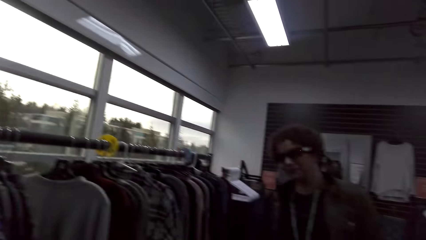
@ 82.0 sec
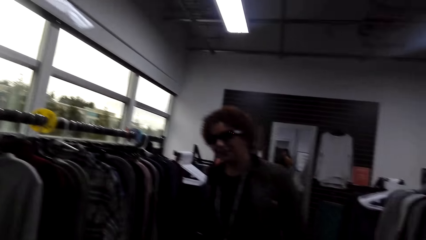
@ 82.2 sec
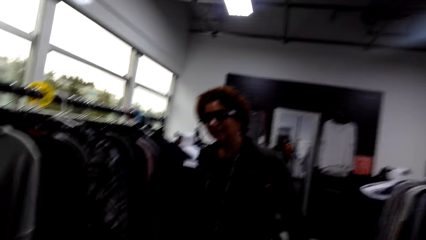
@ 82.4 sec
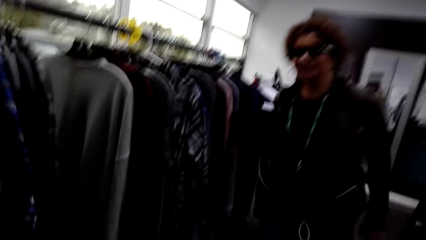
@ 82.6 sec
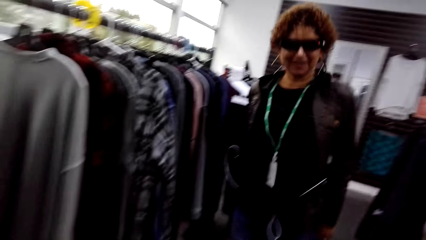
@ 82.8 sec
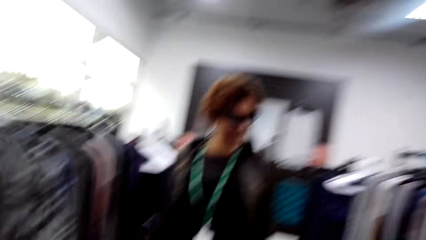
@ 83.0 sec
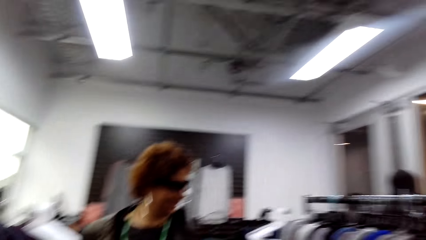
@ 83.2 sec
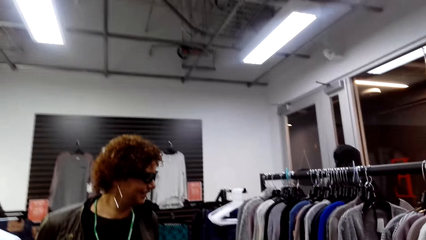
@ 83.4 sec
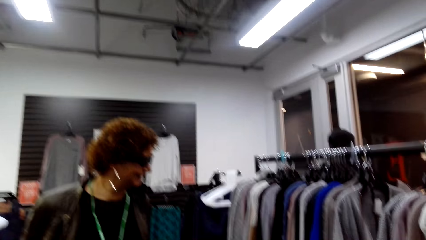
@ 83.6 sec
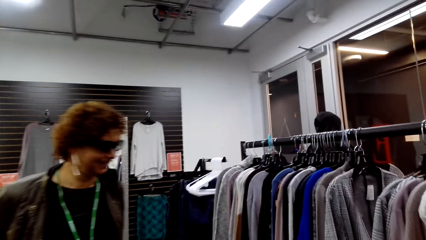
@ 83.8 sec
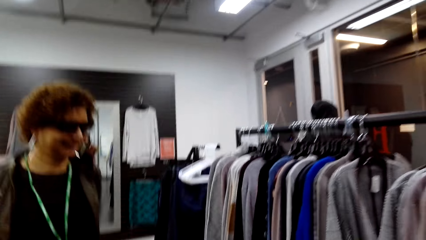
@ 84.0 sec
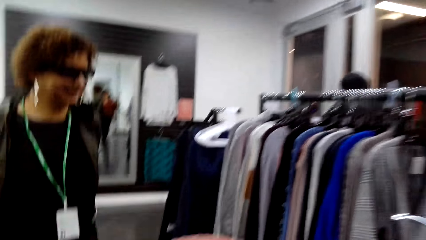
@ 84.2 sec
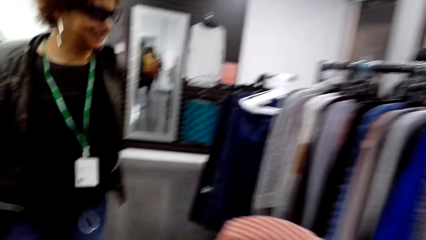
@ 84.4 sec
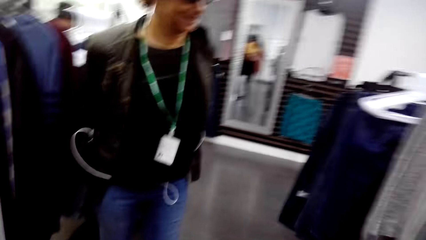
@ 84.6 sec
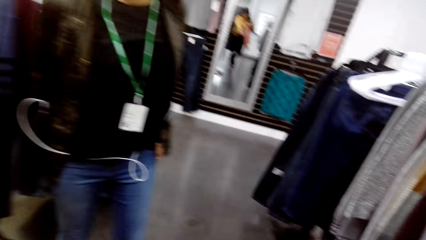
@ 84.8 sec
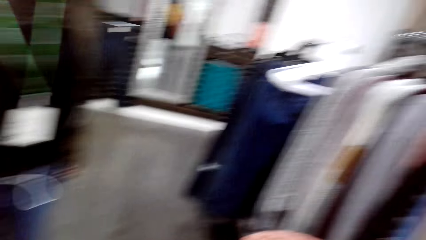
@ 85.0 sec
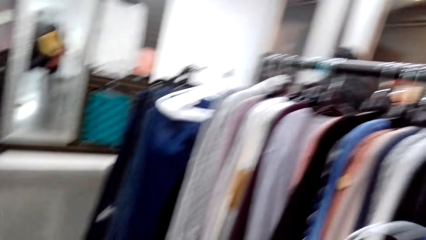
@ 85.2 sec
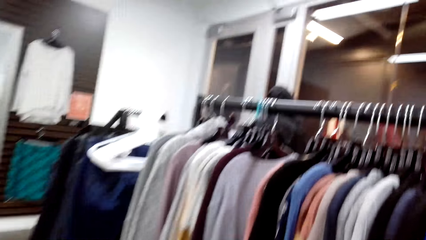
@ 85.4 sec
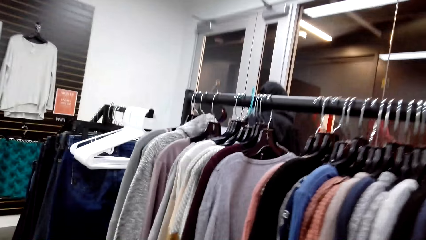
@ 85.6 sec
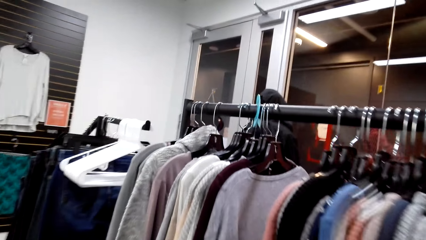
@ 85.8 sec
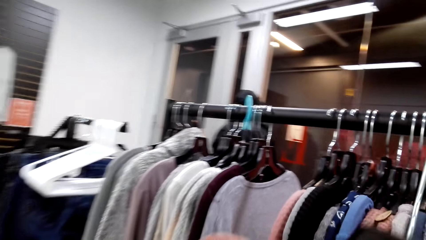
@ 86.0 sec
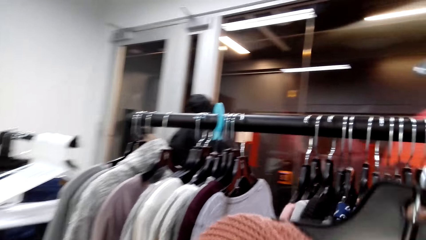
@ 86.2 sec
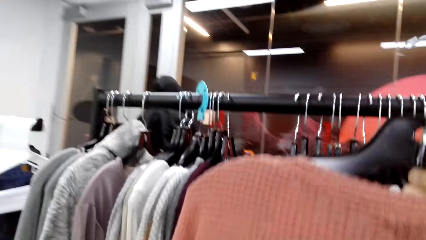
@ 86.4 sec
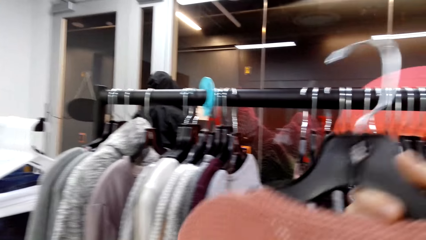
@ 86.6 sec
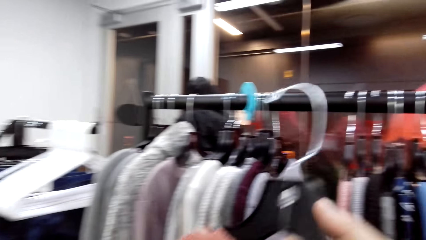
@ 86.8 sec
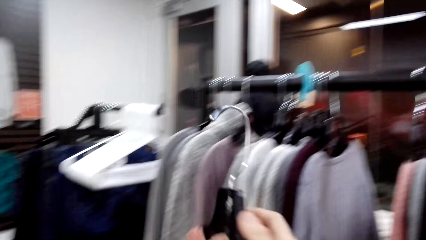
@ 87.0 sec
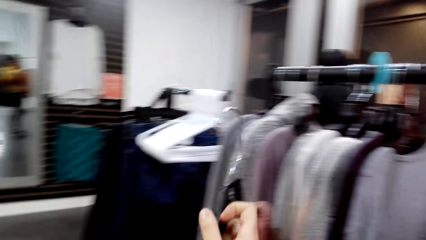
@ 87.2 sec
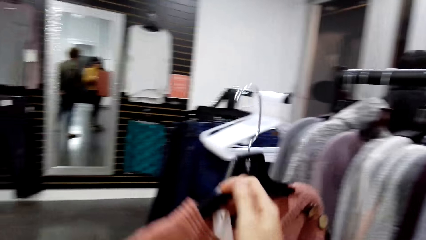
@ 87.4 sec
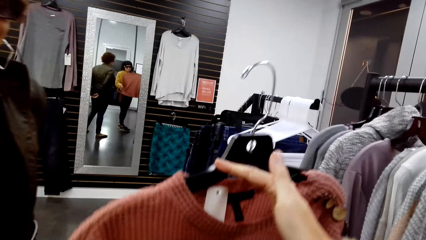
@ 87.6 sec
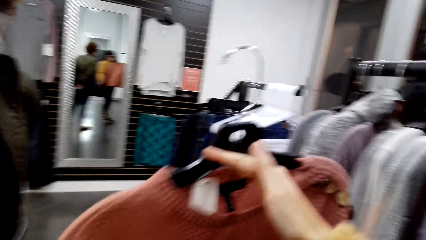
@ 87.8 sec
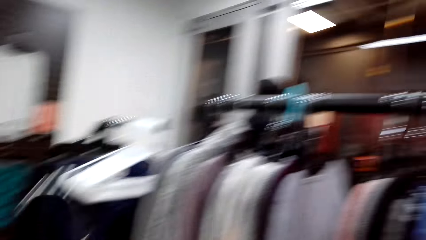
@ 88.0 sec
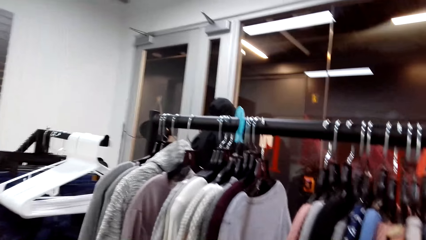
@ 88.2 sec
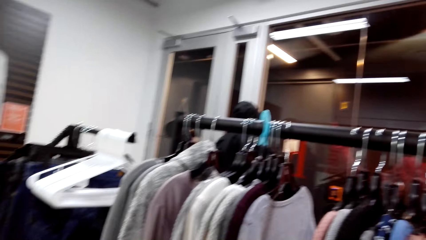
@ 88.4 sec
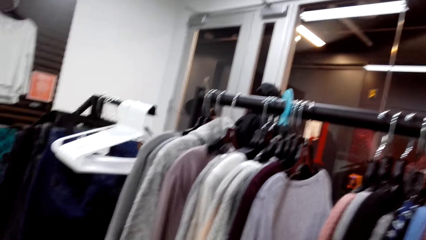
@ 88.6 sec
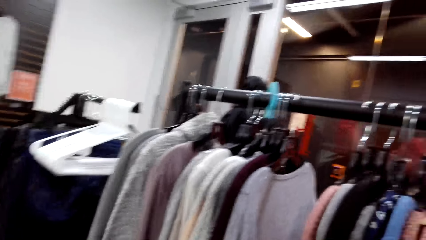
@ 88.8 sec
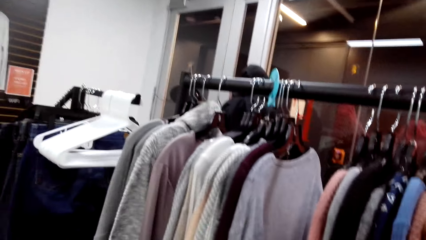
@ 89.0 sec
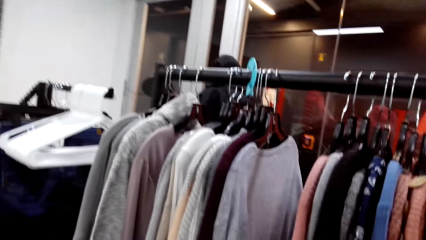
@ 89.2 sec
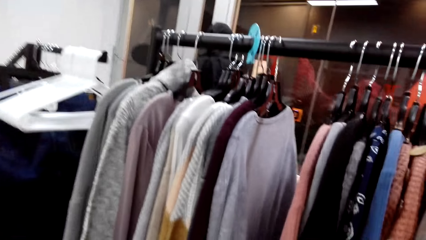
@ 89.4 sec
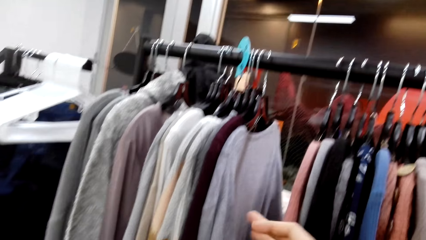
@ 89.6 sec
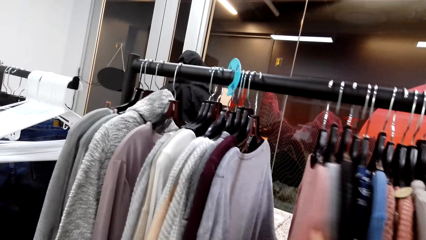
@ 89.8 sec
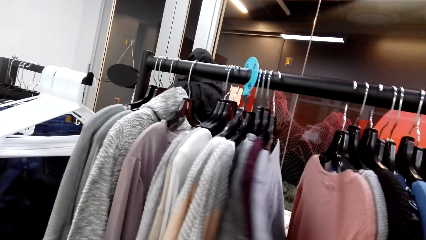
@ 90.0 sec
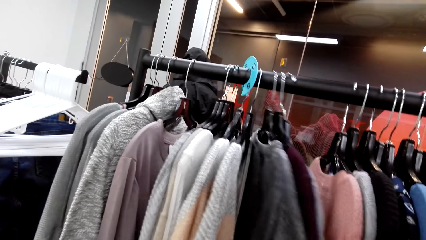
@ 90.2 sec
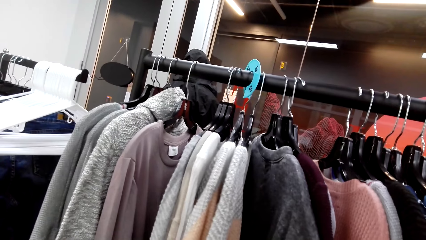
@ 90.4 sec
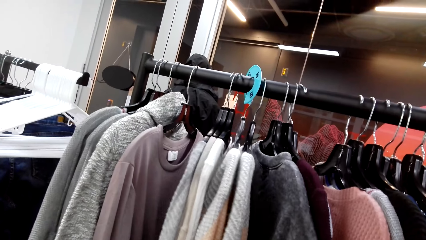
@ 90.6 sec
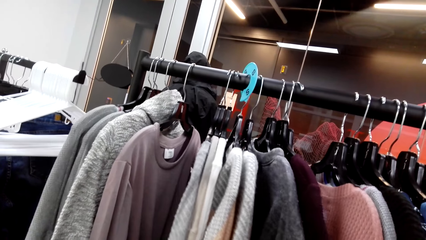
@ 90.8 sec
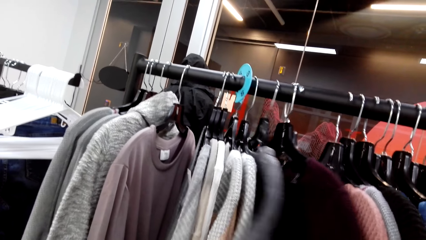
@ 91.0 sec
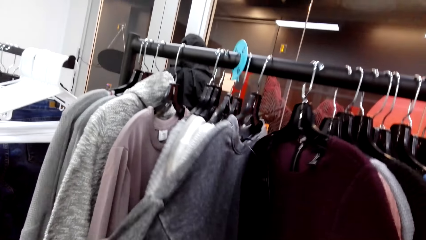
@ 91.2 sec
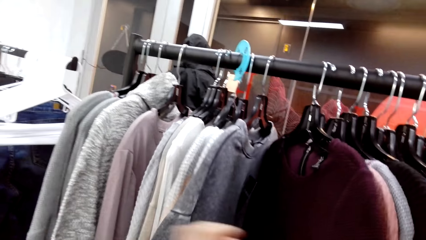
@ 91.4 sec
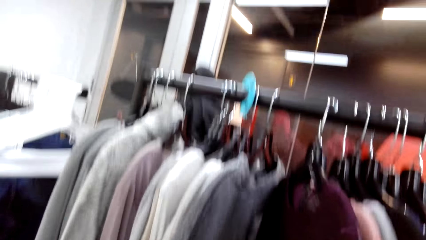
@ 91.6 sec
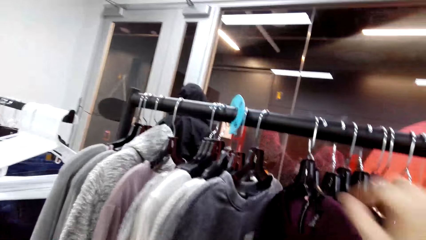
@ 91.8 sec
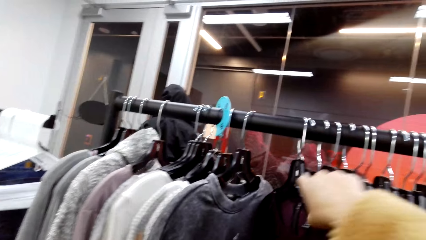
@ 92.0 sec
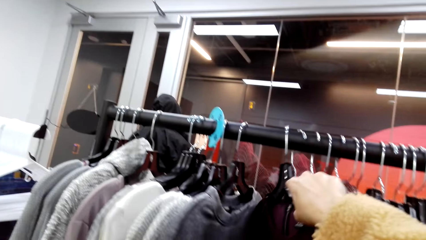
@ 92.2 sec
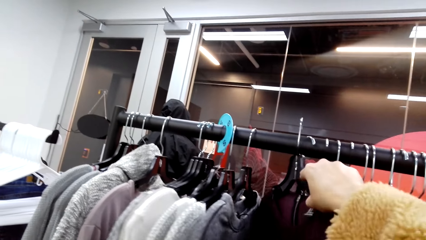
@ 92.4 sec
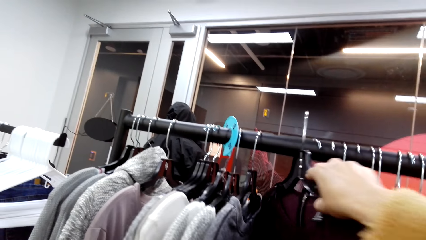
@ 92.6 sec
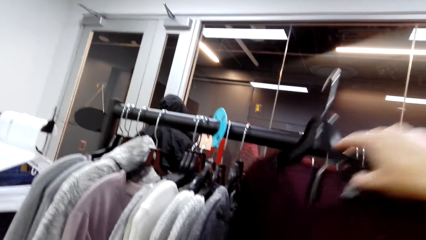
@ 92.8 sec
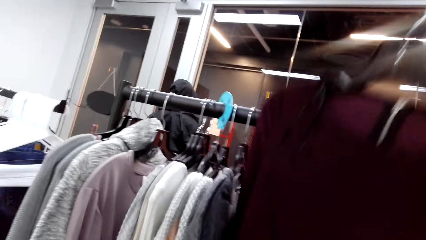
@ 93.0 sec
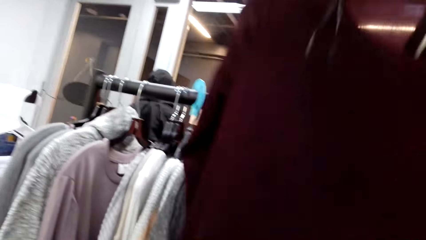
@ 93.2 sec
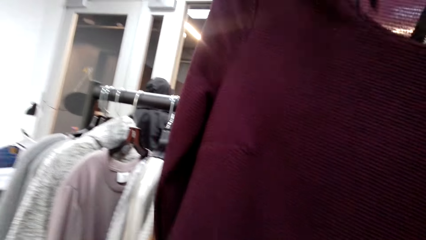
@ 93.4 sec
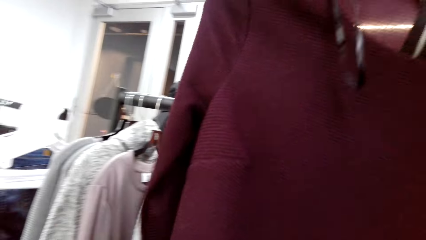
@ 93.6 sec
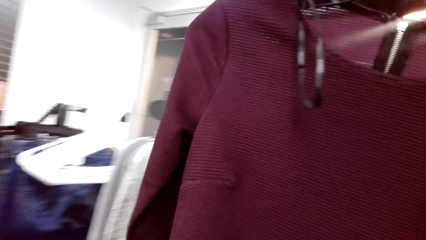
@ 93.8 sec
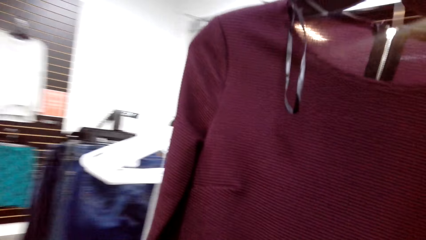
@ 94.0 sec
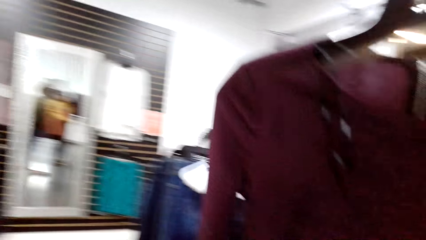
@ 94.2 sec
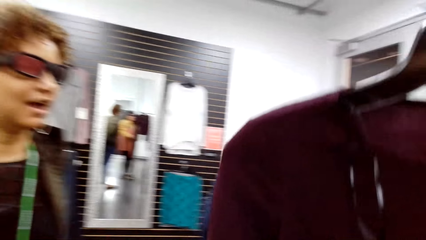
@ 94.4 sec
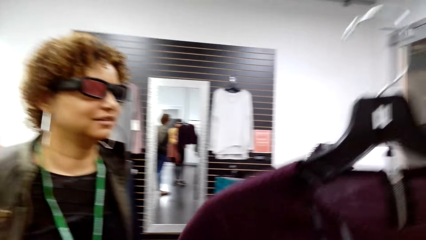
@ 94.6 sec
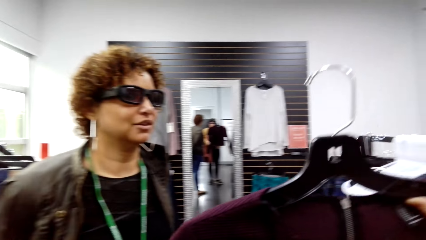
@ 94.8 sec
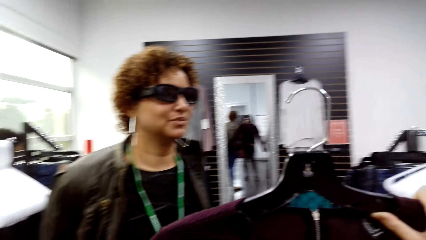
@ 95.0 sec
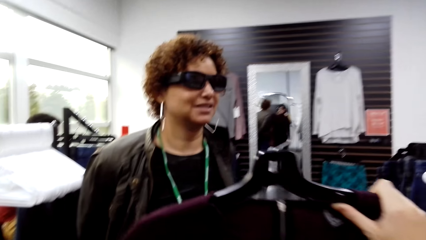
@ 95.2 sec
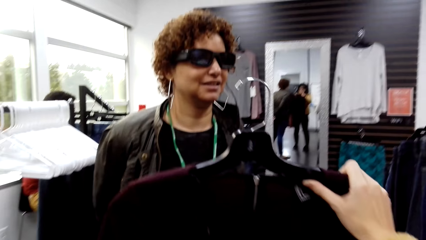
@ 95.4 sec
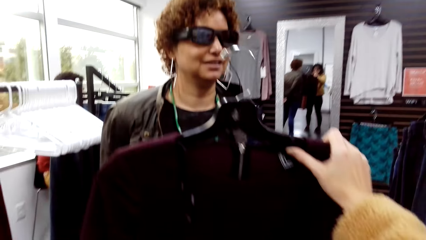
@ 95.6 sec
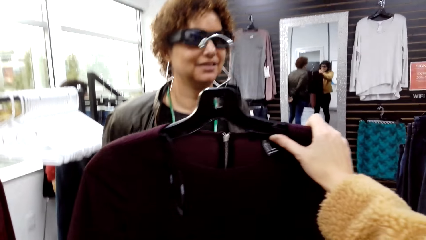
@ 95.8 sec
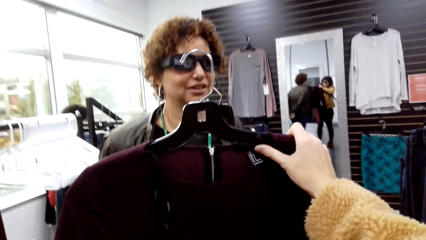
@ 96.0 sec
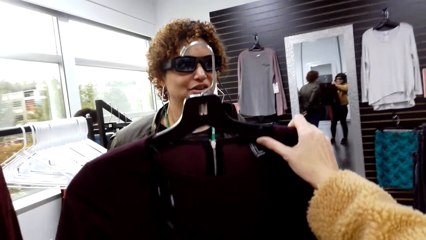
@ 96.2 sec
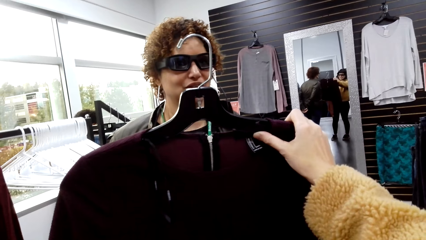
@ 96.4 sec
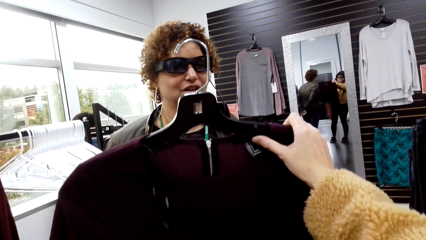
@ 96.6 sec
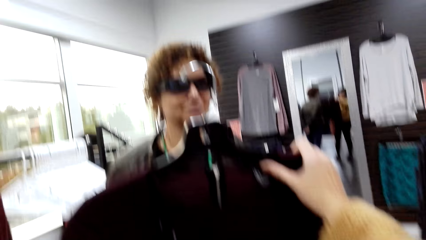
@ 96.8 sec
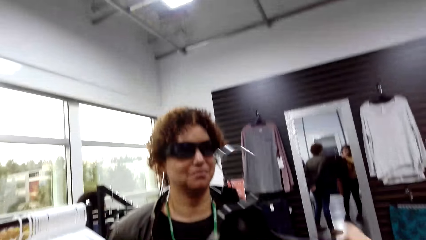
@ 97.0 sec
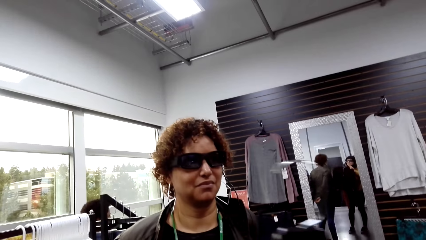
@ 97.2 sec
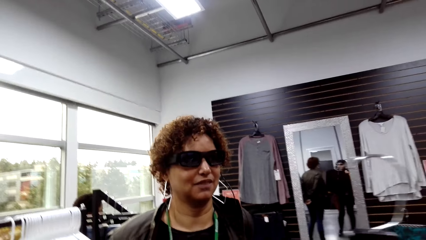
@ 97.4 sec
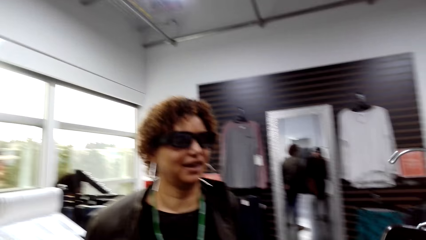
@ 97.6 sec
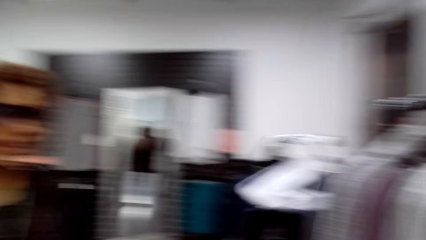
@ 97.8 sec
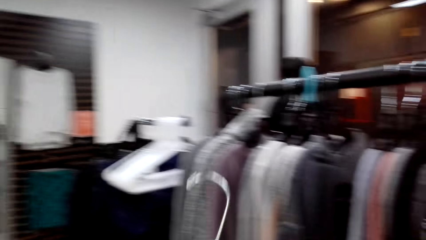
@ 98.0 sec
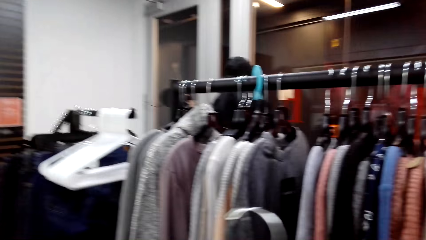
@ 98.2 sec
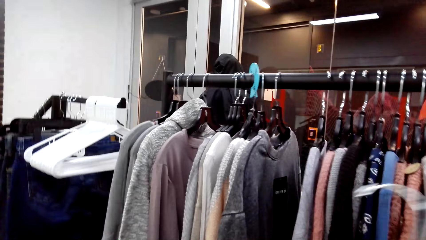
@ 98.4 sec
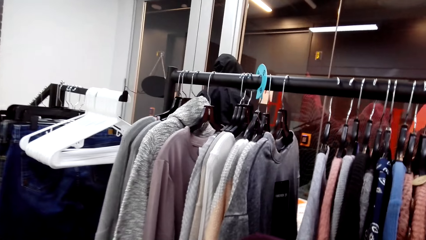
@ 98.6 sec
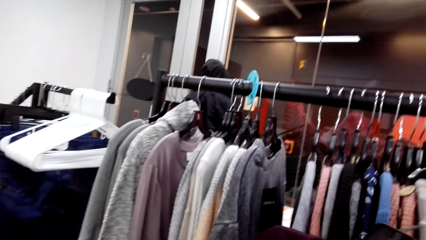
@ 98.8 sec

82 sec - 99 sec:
The camera wearer interacts with a woman. They look at the woman. They move clothes on the cloth rack. They look at a sweater. They pick a cloth from the cloth rack. They hold clothes.
